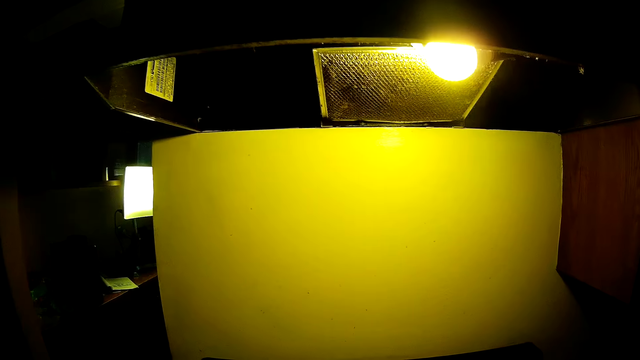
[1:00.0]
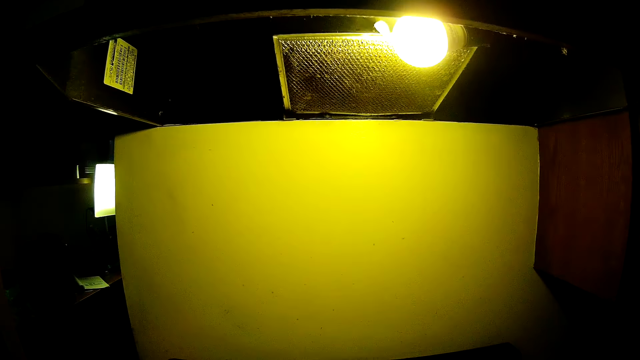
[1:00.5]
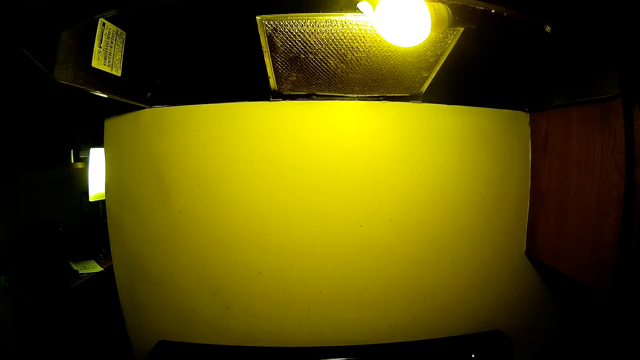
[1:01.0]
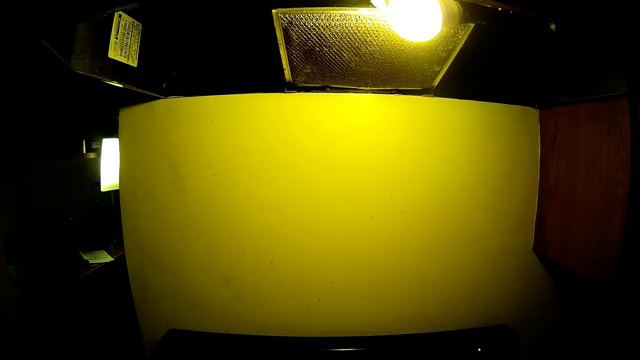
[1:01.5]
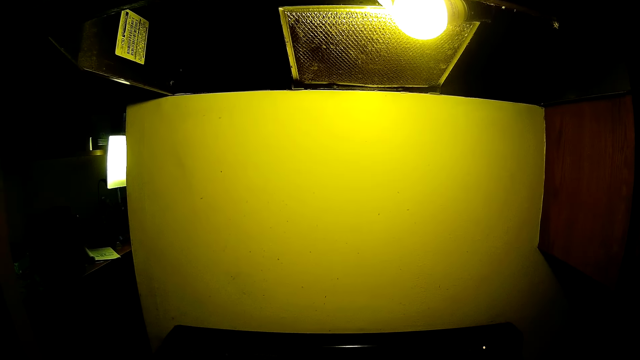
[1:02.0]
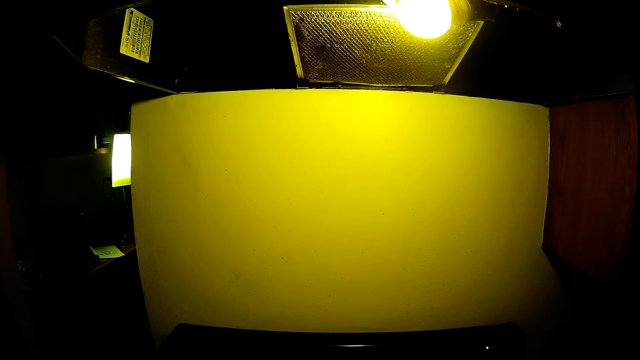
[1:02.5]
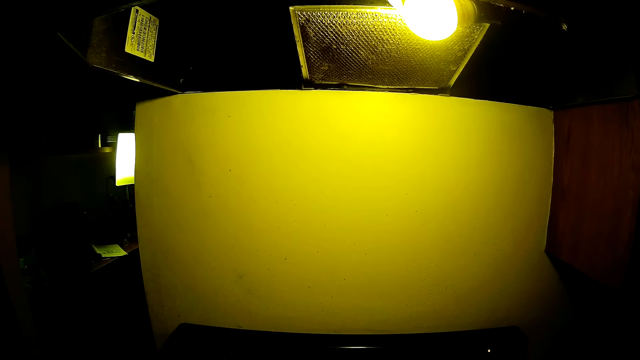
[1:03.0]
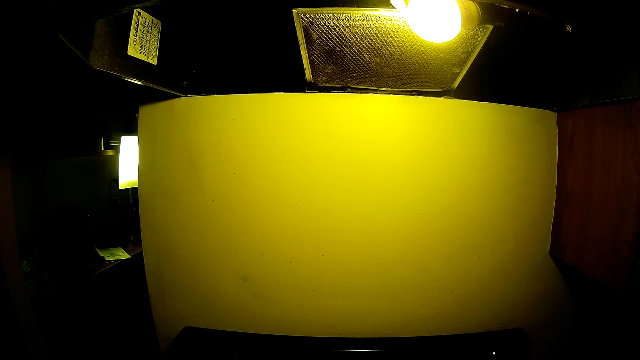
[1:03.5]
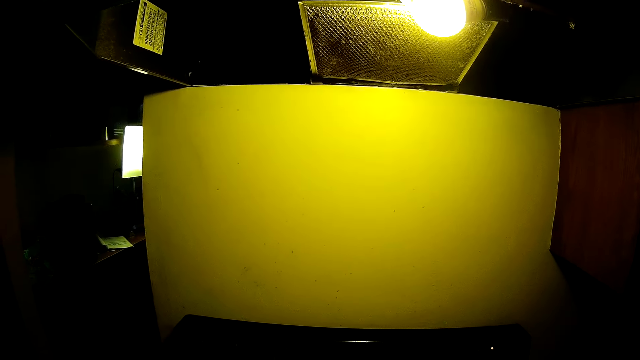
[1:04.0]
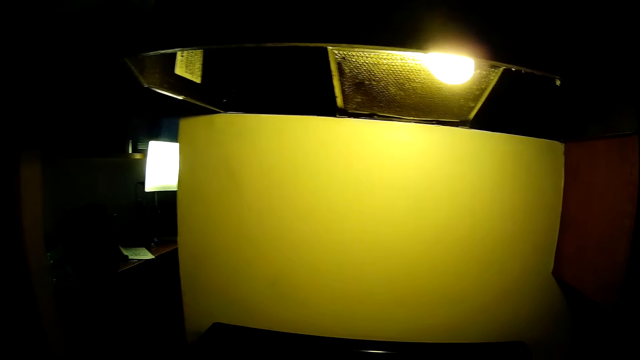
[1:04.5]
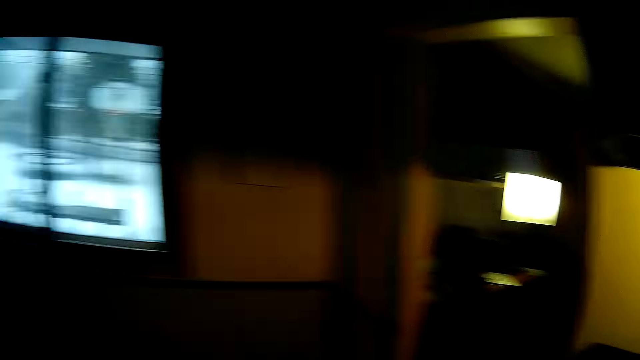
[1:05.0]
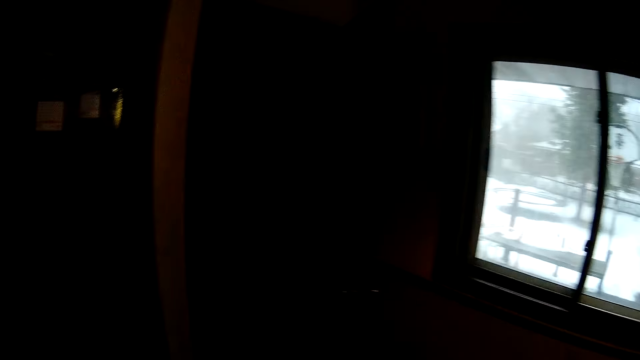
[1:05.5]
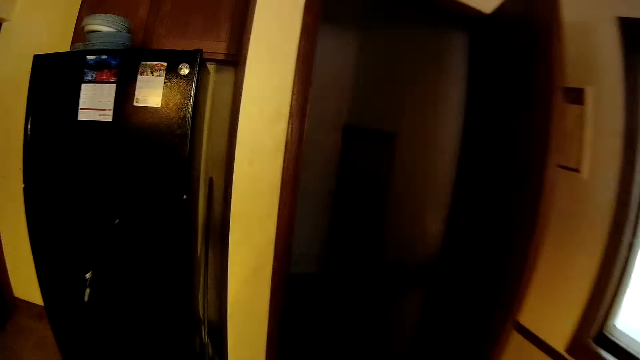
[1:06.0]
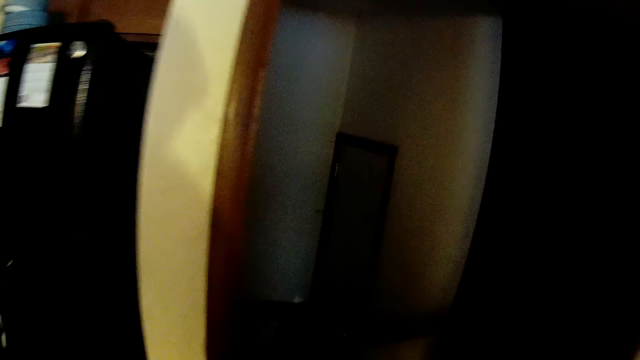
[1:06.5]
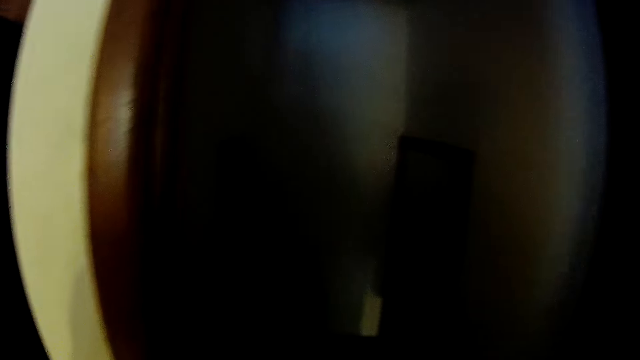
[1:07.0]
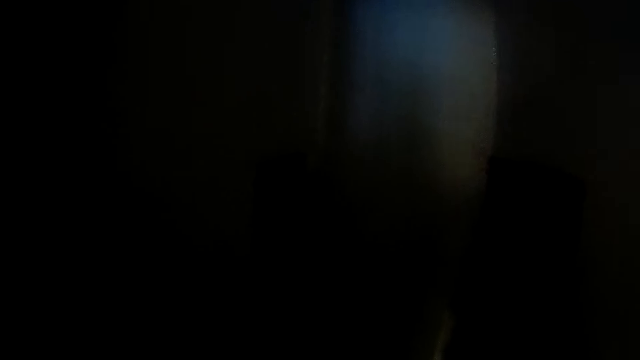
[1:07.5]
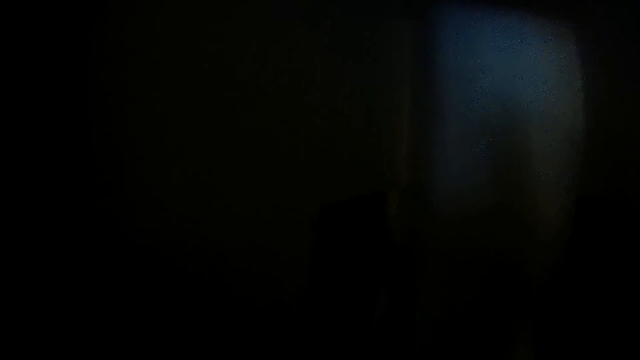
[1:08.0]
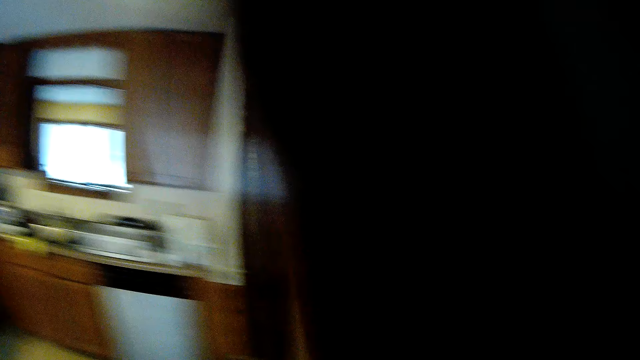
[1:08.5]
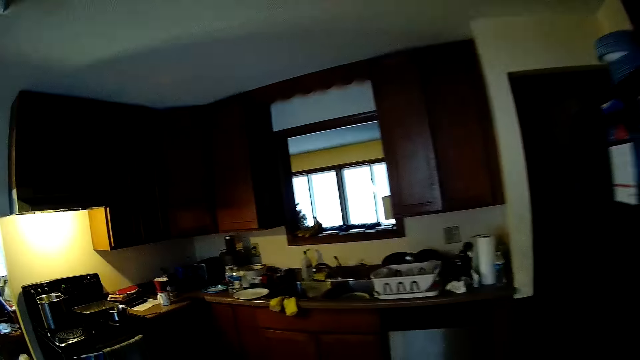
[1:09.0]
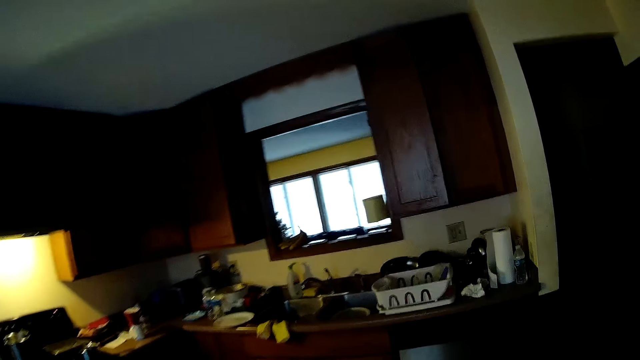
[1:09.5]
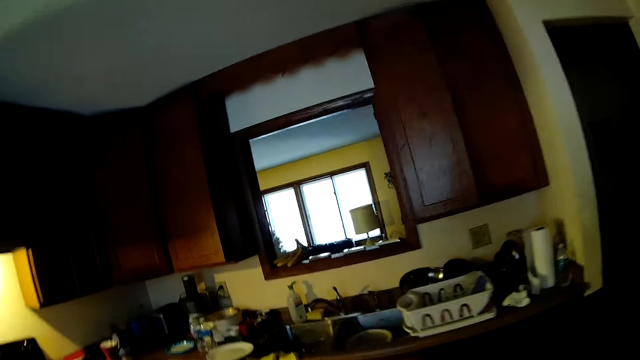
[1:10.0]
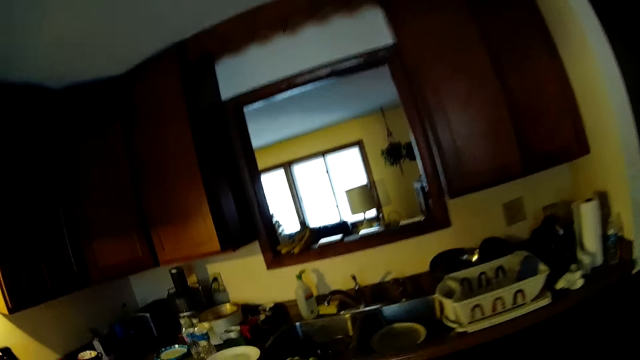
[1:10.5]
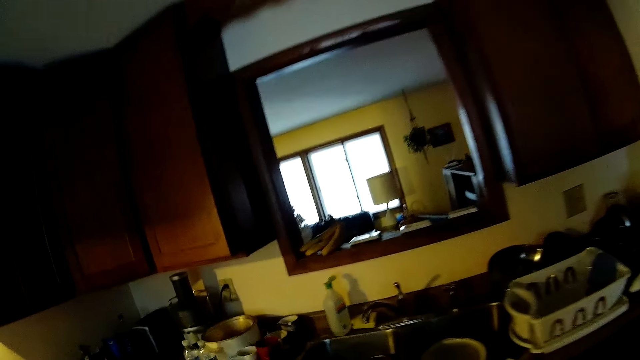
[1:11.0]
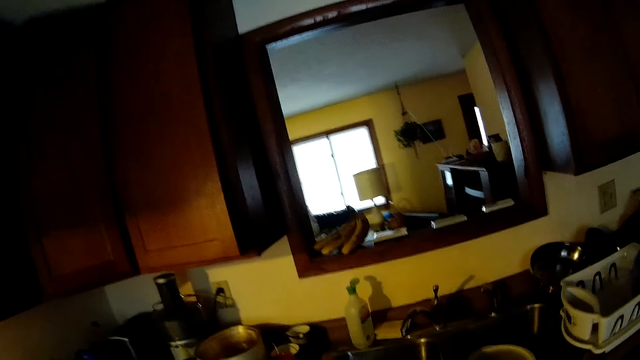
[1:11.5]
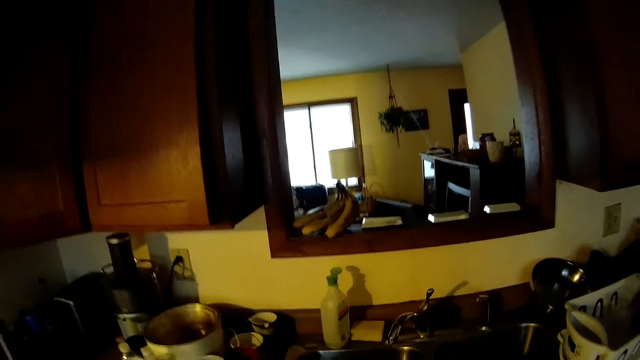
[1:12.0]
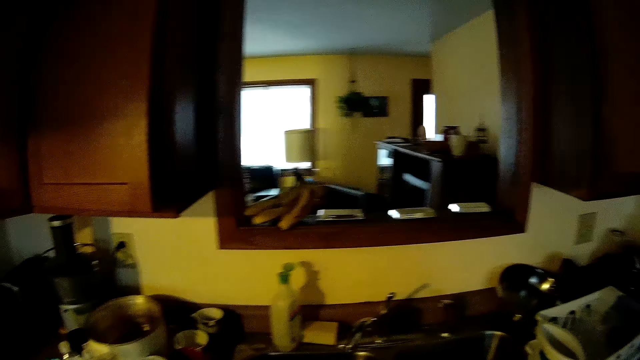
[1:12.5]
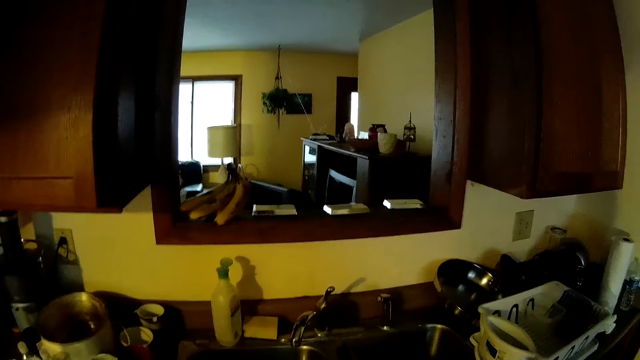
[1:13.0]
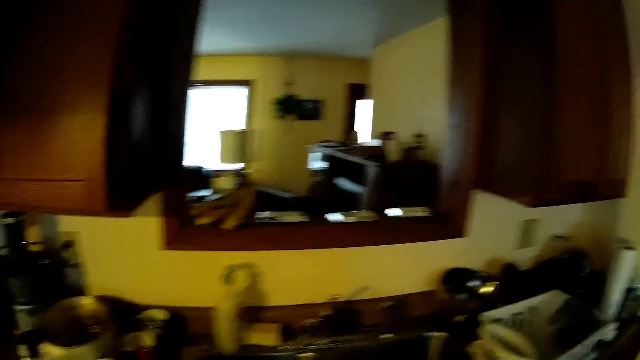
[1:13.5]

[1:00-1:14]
The camera wearer stands in the kitchen. They walk in the kitchen. They walk in a corridor. They walk in the kitchen.

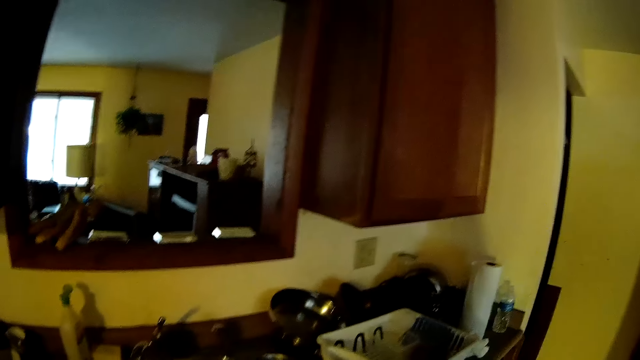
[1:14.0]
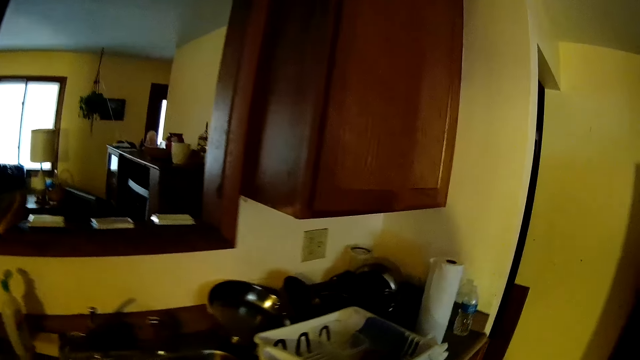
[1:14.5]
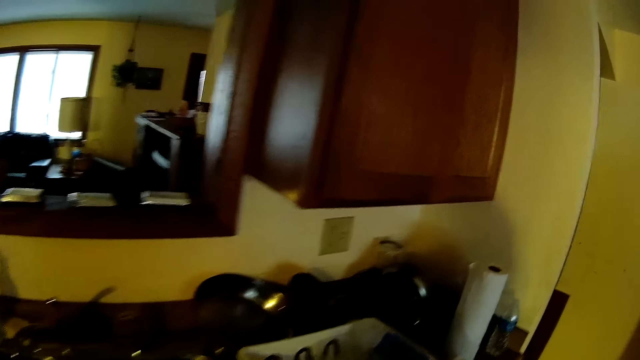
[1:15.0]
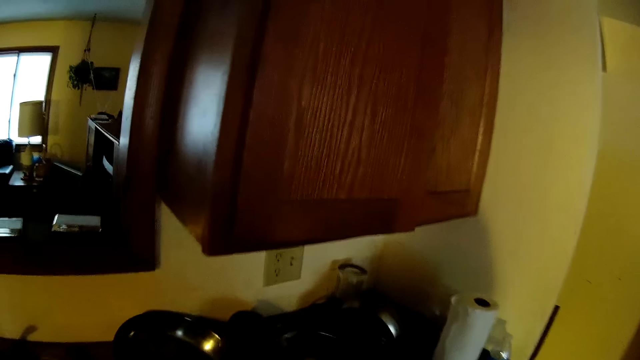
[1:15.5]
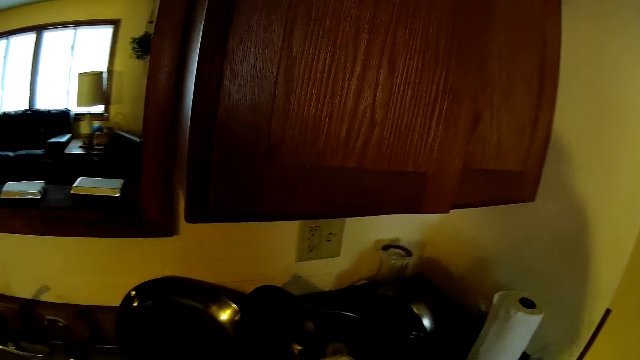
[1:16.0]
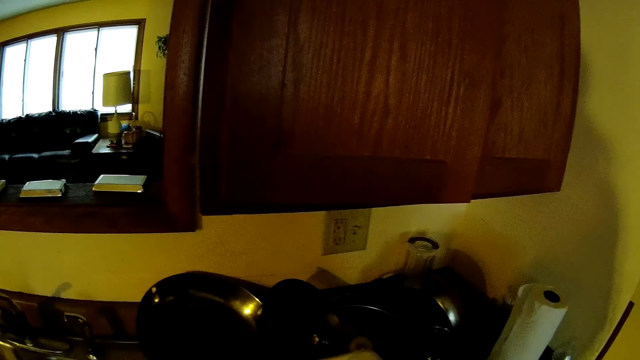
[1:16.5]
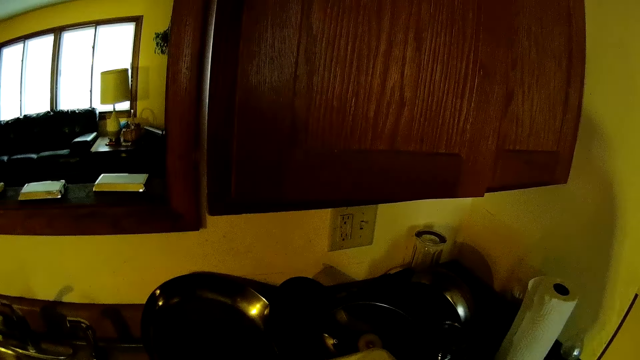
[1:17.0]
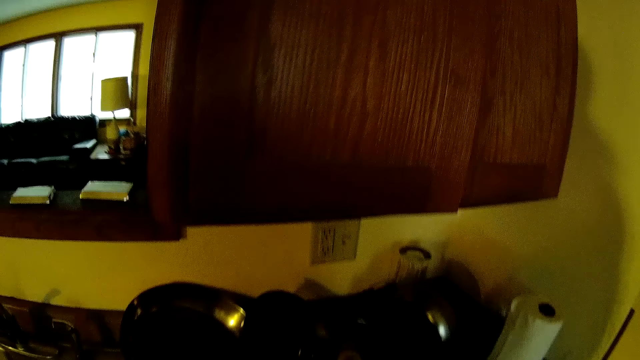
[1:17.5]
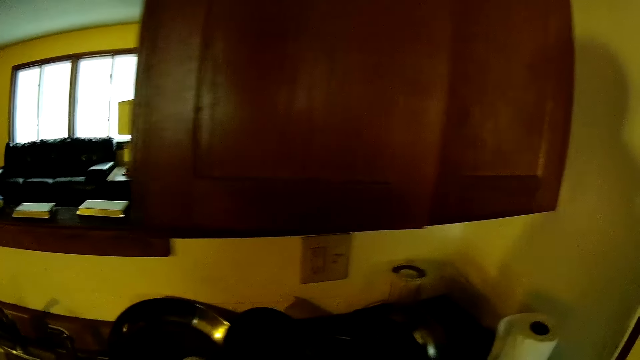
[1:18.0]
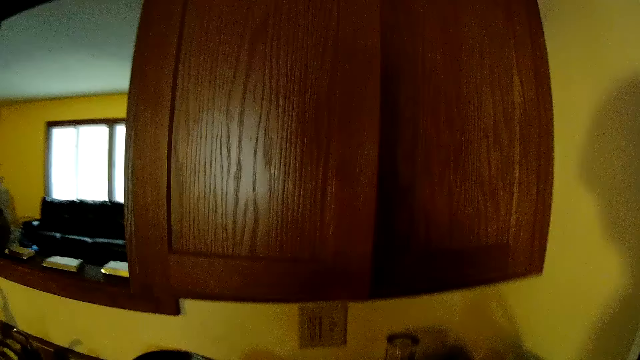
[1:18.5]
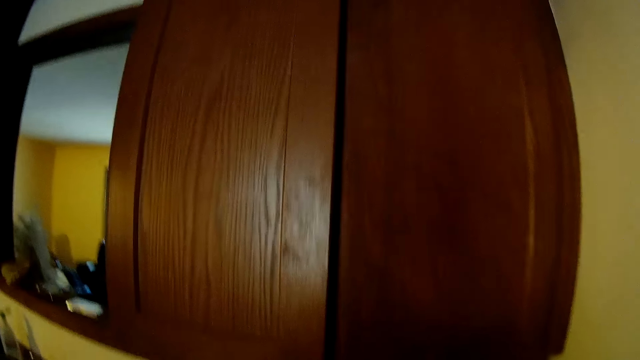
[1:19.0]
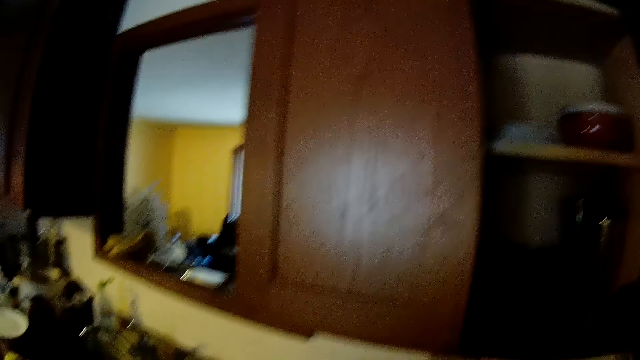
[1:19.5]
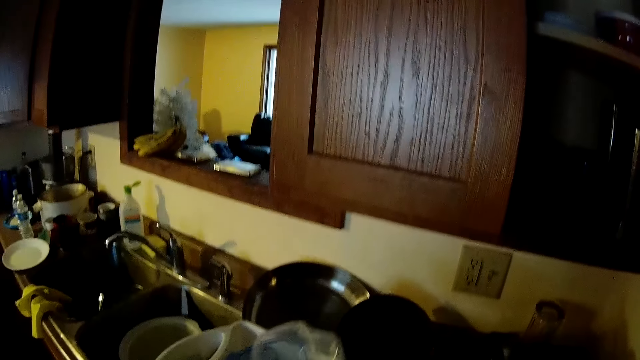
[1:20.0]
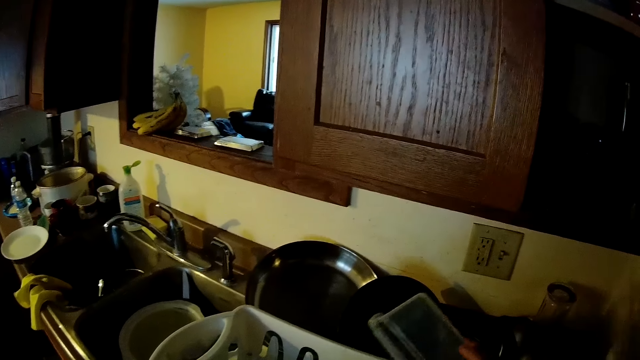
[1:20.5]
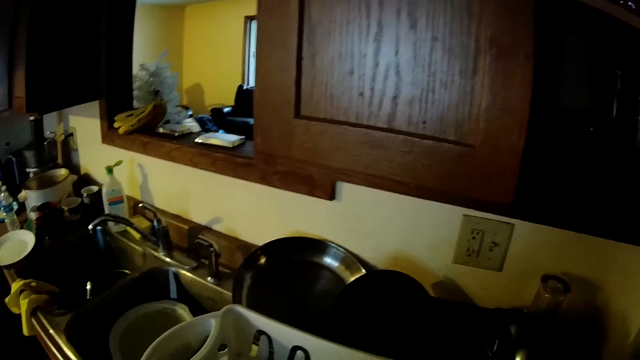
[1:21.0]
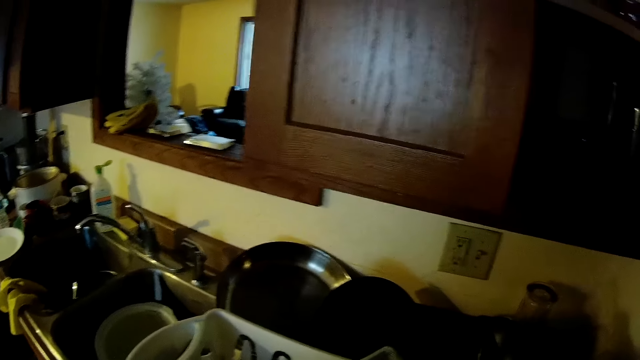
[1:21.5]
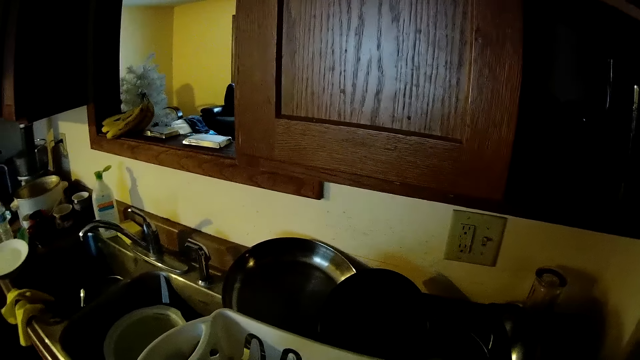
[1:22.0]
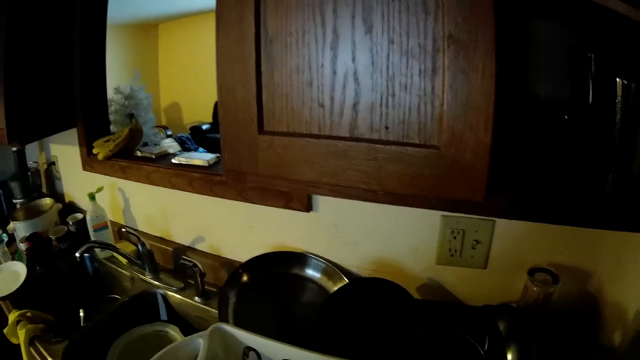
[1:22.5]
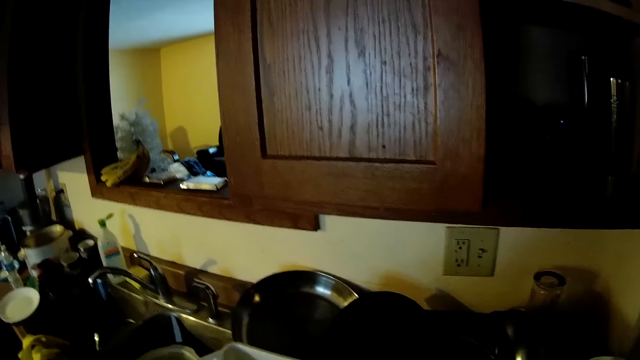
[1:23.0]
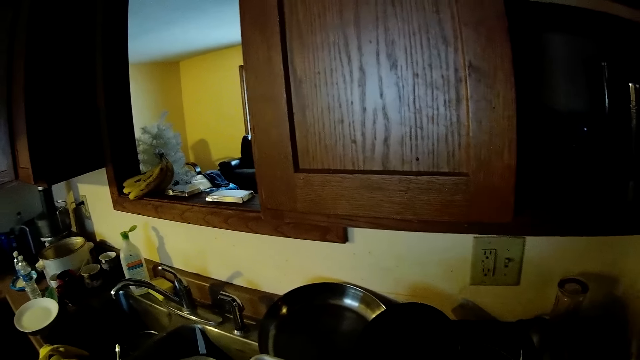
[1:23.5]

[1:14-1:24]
The camera wearer stands in the kitchen. He opens a cupboard with his right hand. He picks up a plastic with his right hand.
